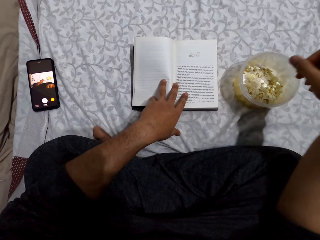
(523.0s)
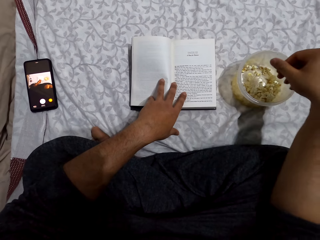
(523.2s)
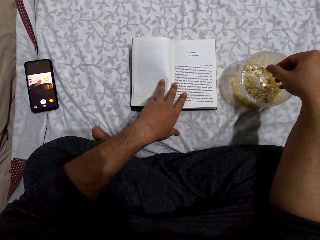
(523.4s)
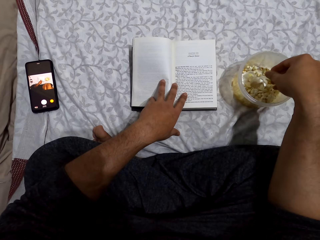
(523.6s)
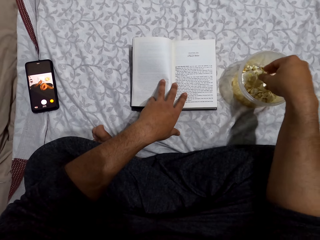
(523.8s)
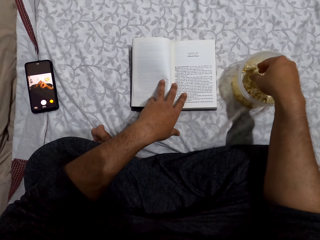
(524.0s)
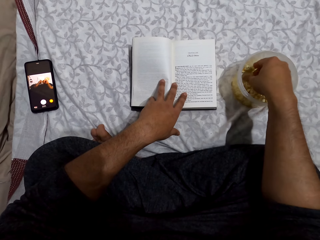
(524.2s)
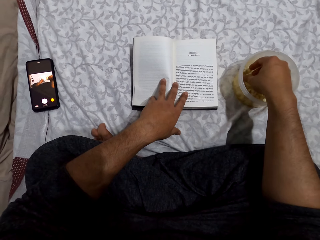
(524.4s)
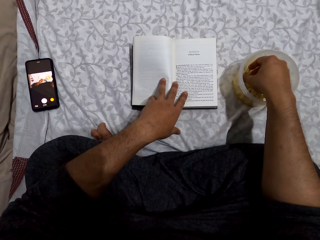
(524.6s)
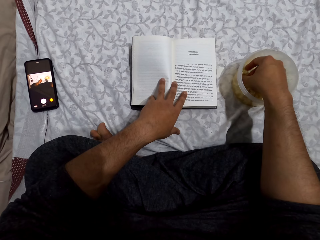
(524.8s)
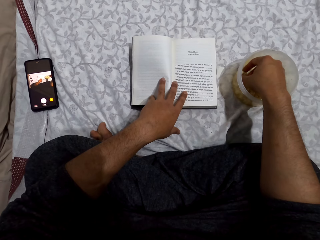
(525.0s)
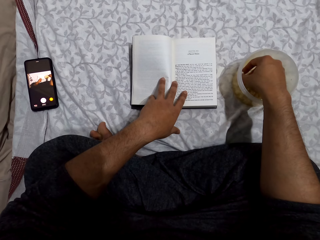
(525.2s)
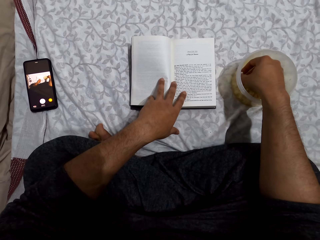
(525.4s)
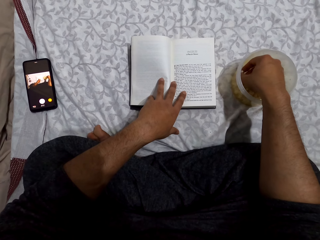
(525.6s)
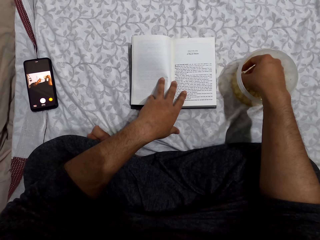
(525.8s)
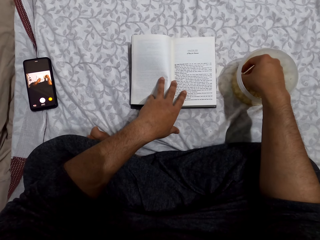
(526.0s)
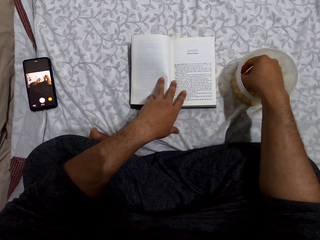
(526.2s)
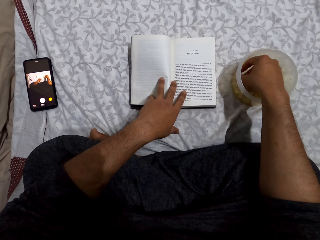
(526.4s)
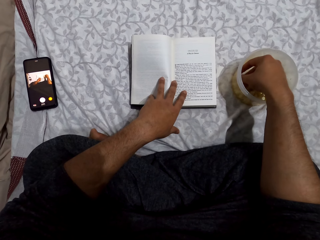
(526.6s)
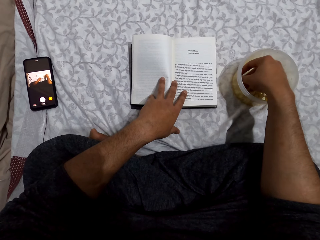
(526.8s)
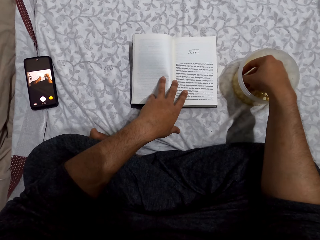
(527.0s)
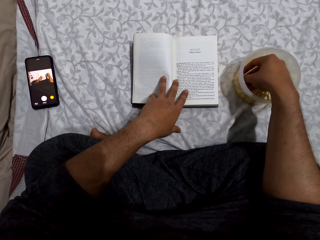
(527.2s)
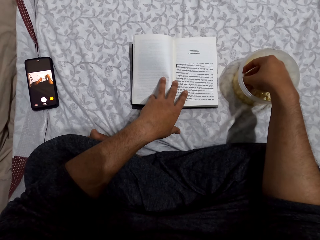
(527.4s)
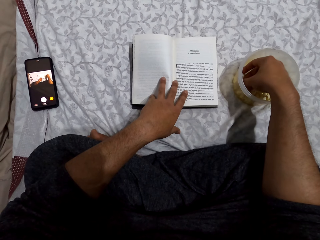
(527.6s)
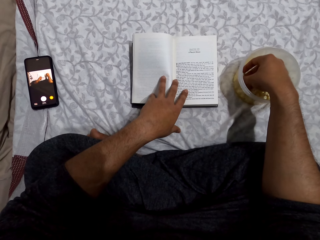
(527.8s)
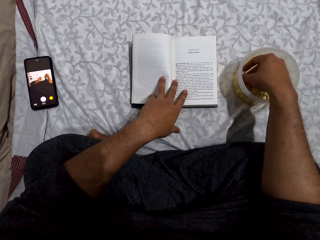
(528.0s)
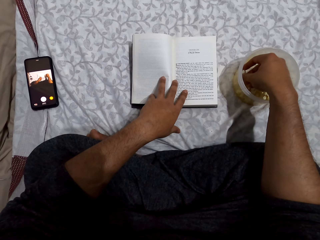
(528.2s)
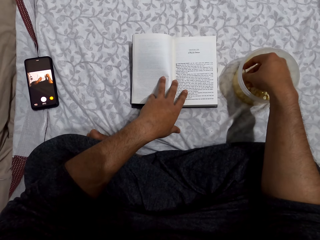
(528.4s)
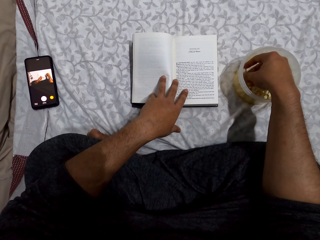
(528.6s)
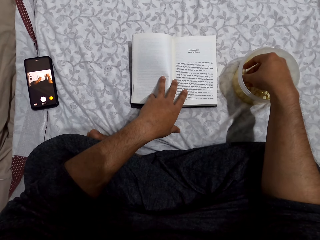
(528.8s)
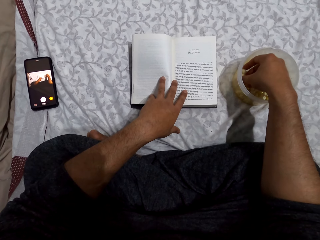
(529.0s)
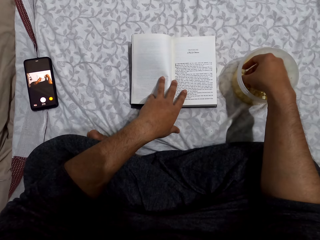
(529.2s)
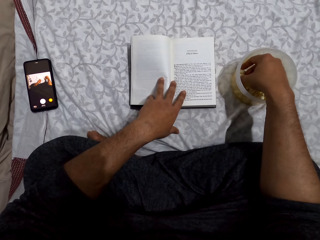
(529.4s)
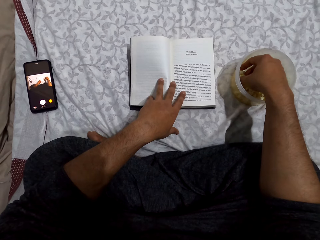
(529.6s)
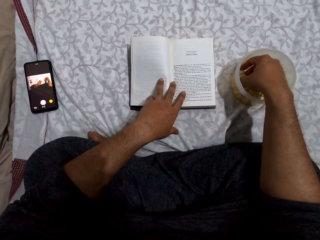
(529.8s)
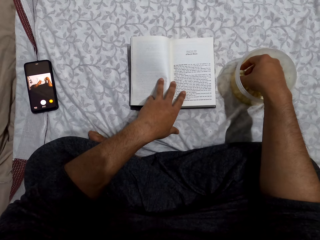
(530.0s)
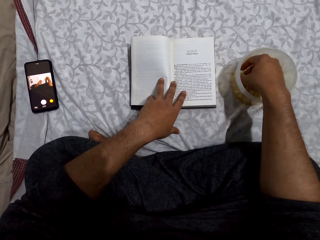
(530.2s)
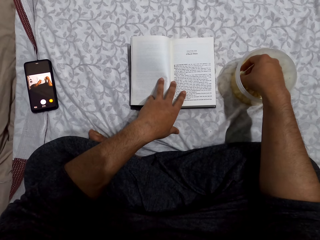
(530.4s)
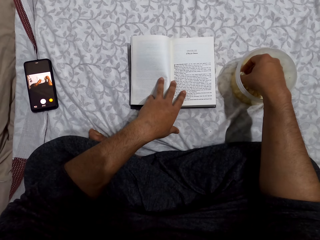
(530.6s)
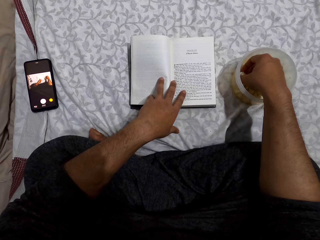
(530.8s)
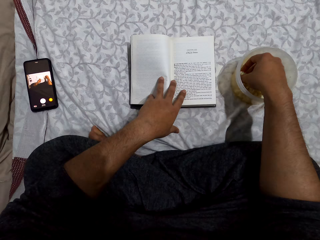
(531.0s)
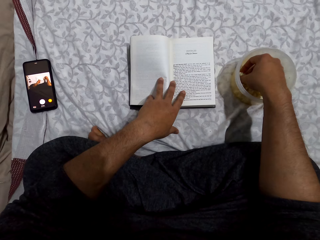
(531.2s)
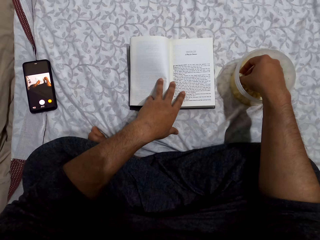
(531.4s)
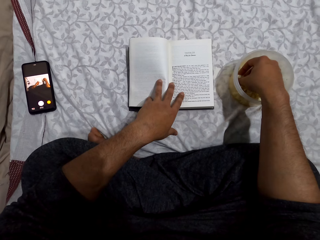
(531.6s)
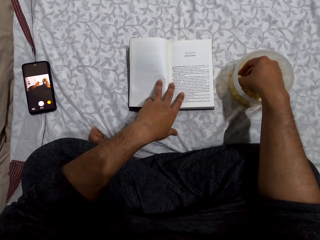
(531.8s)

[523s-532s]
The camera wearer puts his right hand in the dish. He picks the popcorn in the tin. He reads the book.

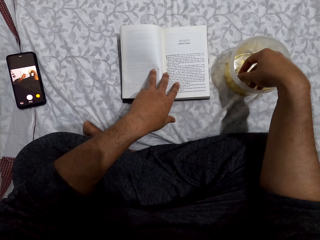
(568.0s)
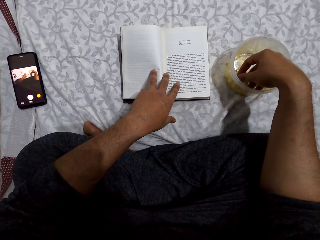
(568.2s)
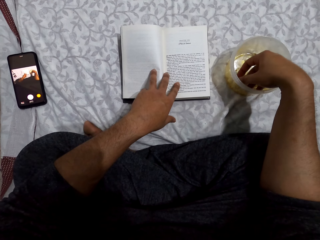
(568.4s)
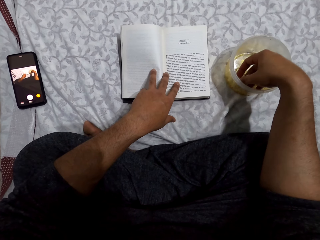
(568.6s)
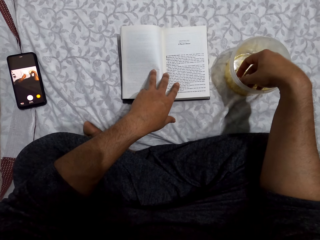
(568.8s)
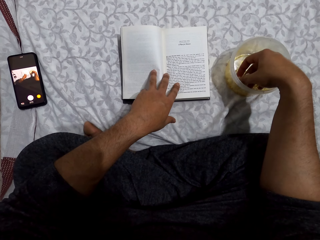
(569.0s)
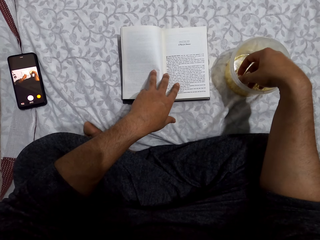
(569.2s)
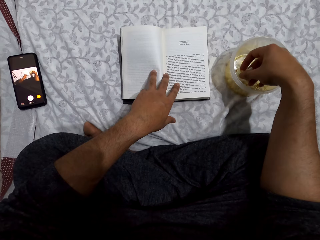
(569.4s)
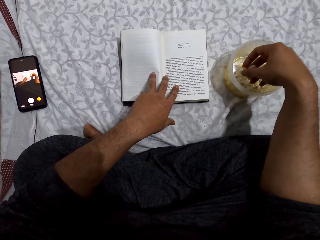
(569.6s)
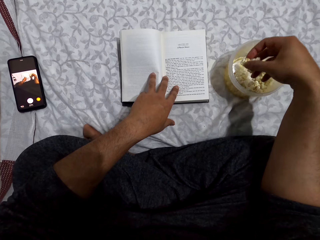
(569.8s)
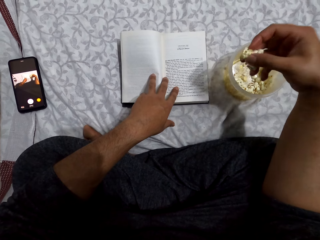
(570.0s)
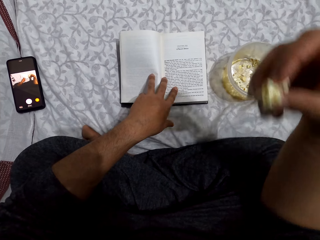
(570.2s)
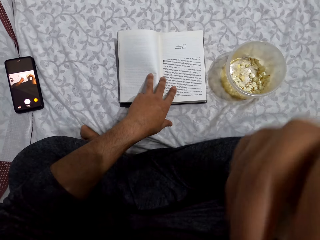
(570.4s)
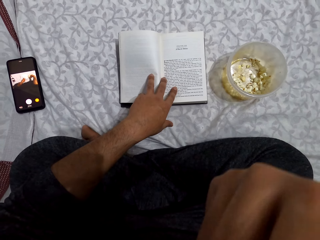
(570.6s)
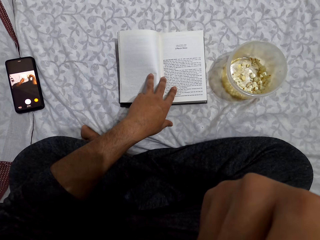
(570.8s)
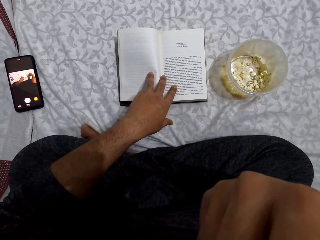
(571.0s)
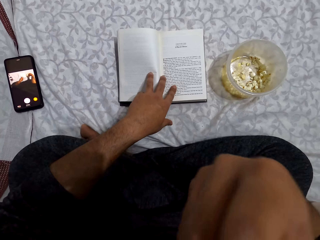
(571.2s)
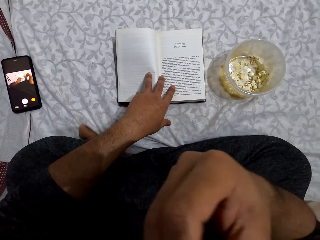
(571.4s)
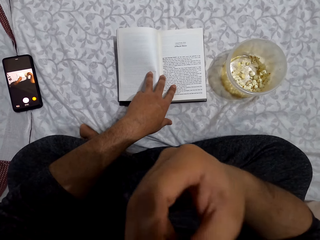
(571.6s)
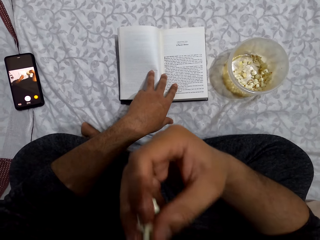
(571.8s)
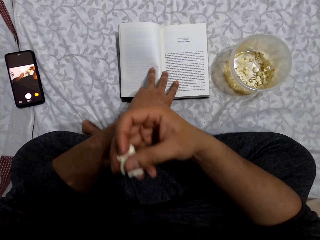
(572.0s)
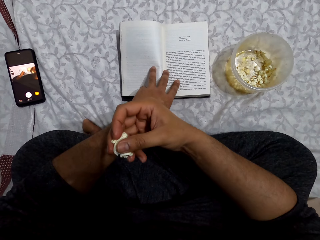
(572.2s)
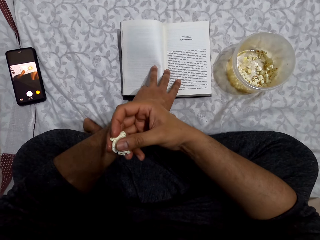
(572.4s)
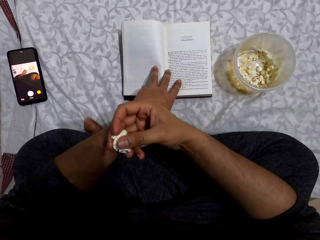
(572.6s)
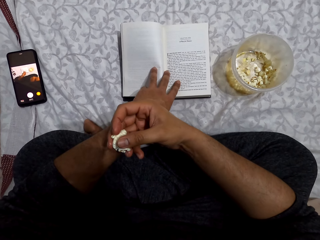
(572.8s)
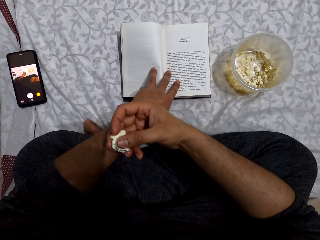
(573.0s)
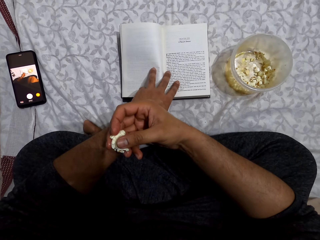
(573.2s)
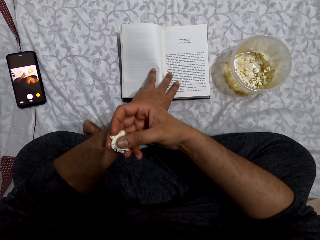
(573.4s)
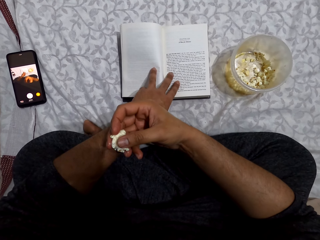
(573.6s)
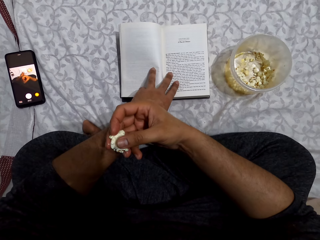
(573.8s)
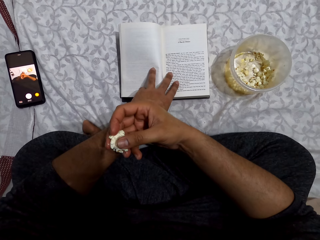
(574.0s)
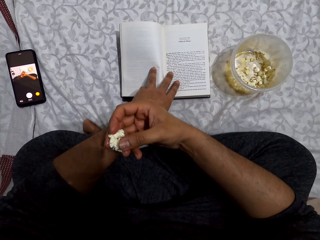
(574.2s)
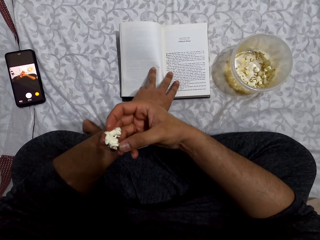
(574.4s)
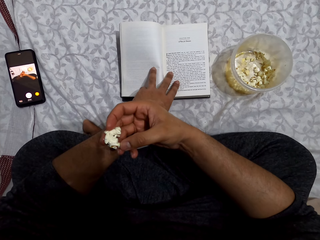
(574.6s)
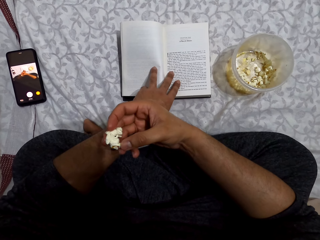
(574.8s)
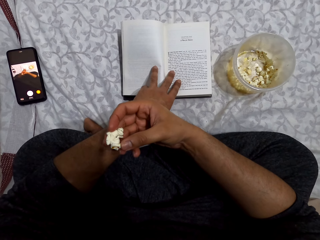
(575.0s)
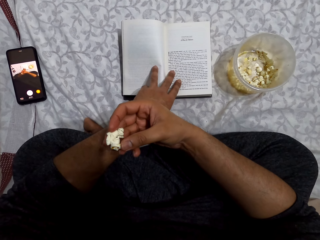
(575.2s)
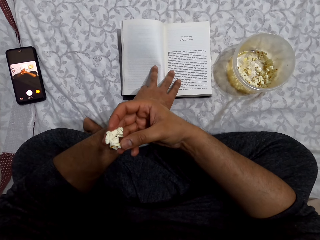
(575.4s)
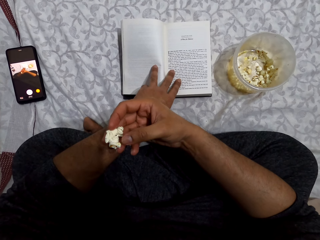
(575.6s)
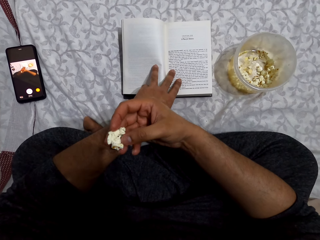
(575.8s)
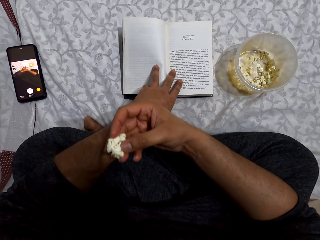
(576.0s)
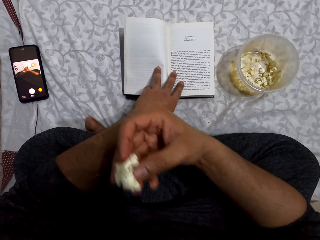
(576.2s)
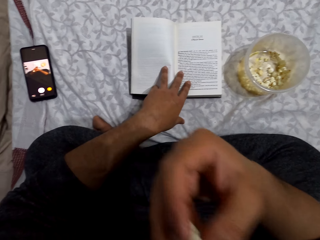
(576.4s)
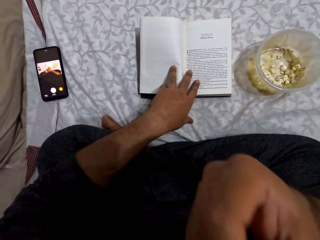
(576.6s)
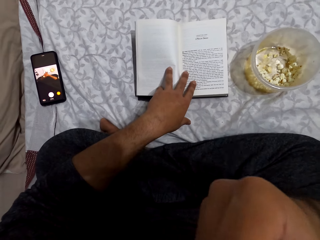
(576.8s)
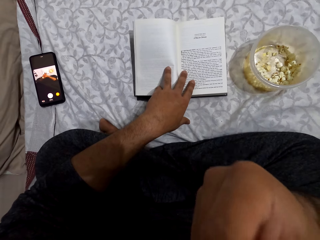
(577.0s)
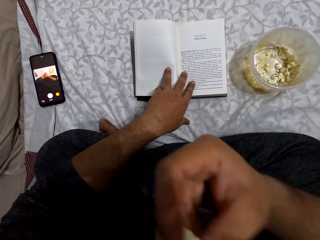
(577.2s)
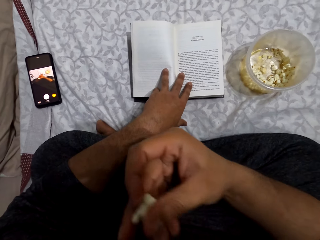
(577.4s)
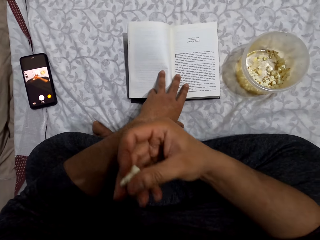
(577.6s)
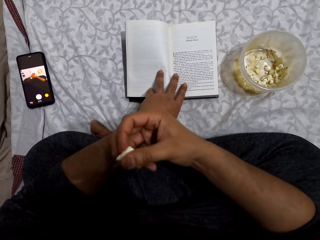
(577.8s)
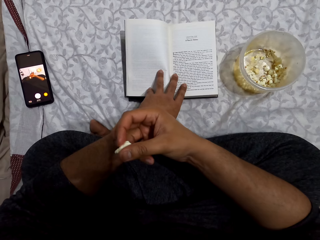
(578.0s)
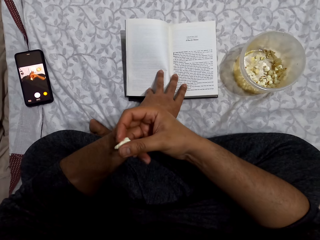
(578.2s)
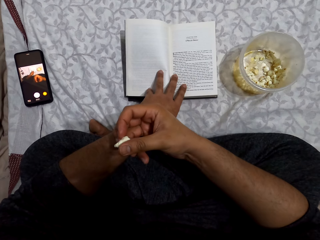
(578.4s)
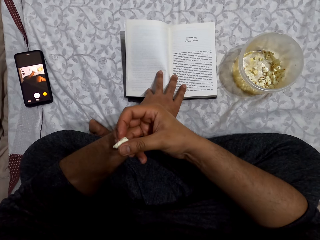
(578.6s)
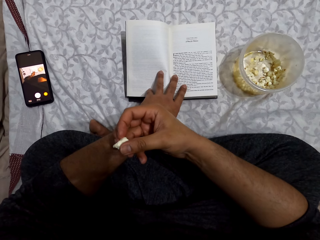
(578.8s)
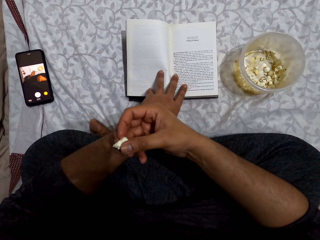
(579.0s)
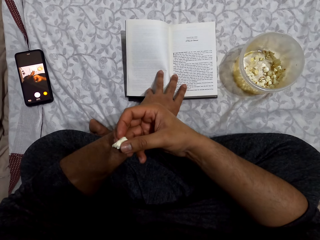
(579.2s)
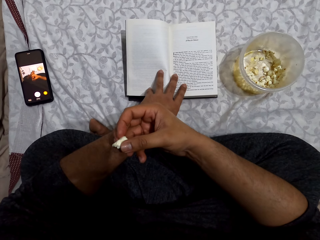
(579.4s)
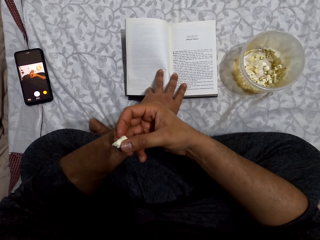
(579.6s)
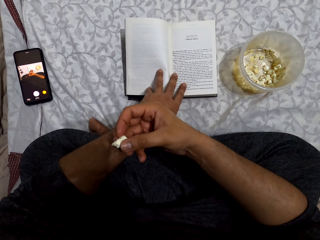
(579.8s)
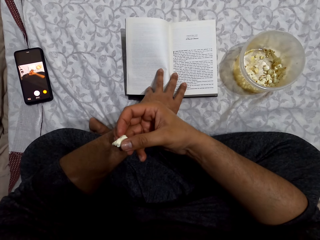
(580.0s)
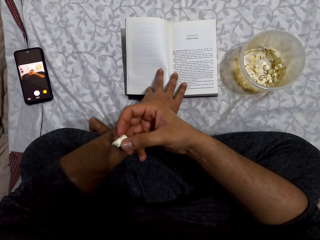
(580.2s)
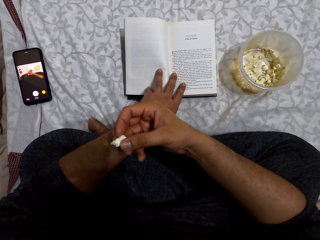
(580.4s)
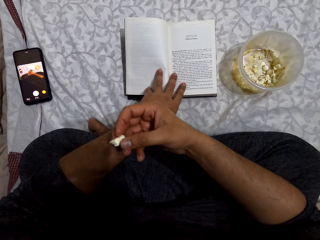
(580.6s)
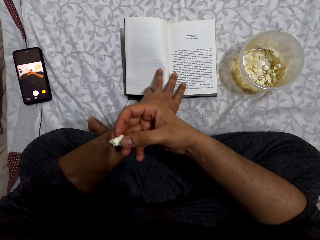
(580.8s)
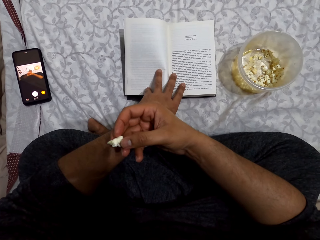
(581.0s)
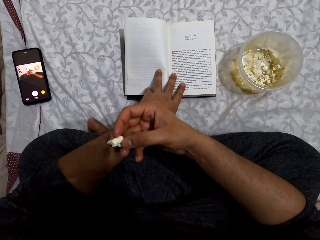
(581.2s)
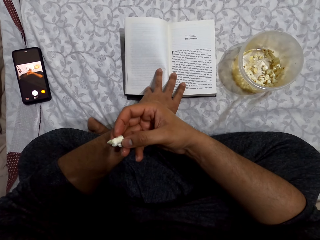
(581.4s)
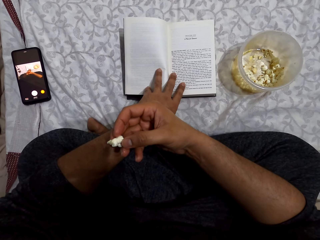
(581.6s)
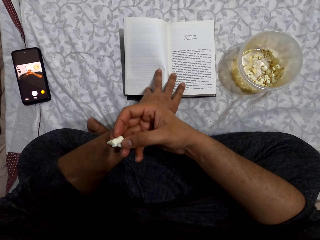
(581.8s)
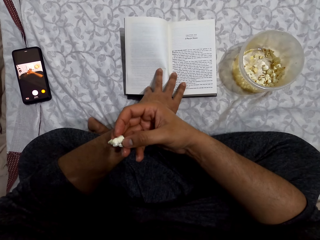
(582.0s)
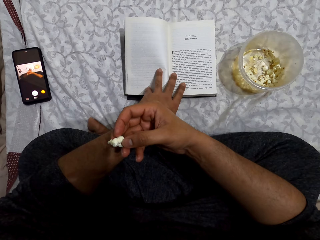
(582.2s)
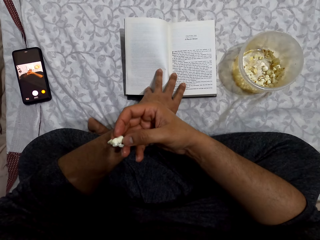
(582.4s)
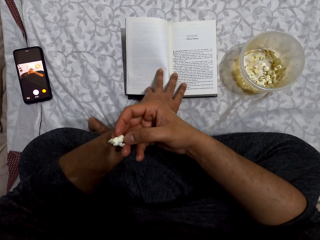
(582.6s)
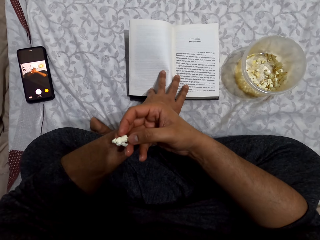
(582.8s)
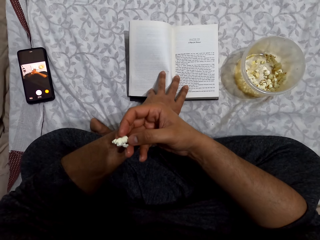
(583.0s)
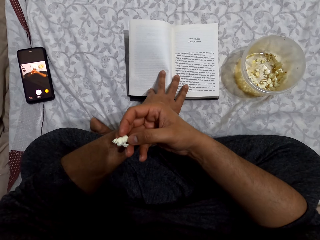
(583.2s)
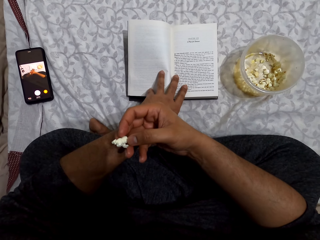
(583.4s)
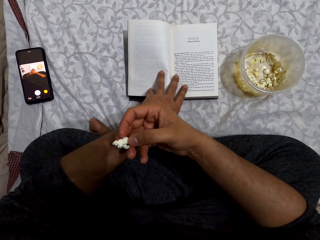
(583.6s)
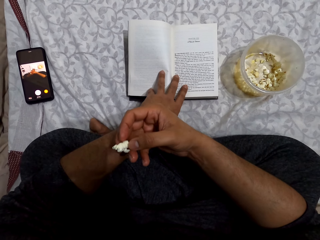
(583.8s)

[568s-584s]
The camera wearer picks popcorns from a dish. He puts the popcorn in the mouth. He eats the popcorns. He places his right hand on the left hand. He reads the book. He lifts his right hand. He eats the popcorns. He places his right hand on the left hand. He reads the book.
